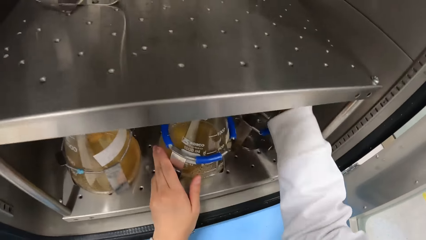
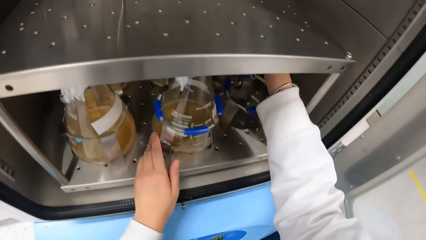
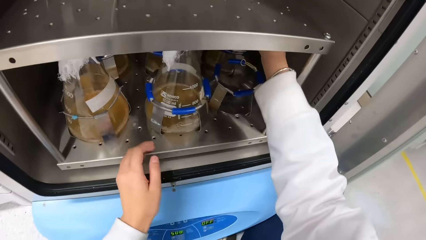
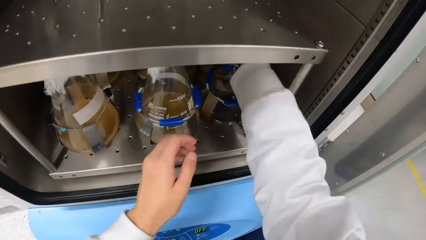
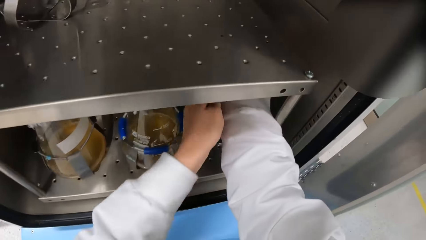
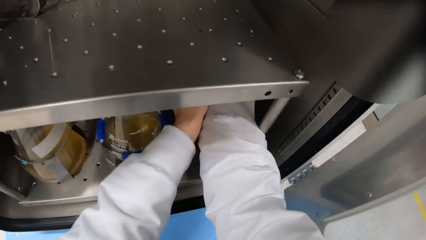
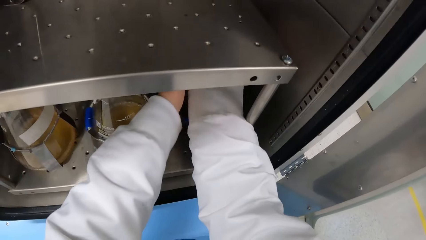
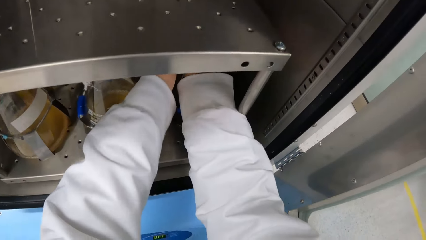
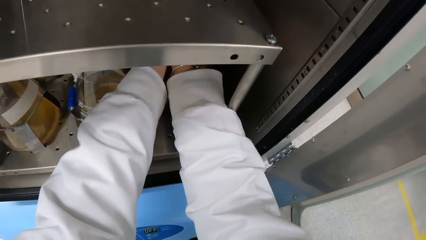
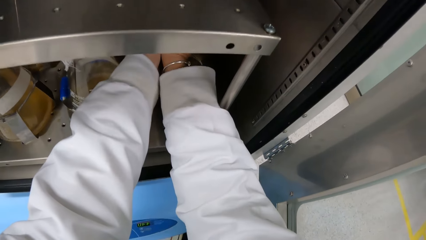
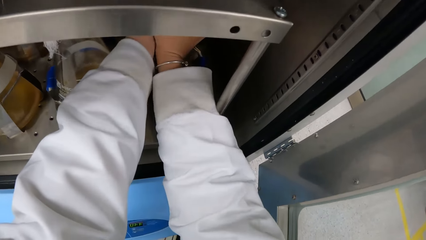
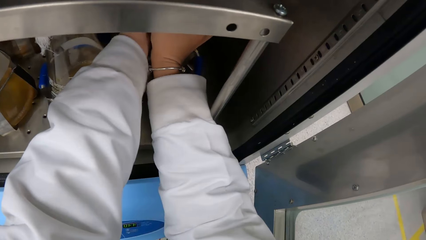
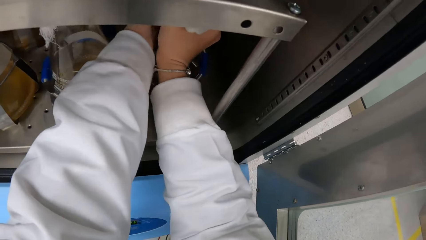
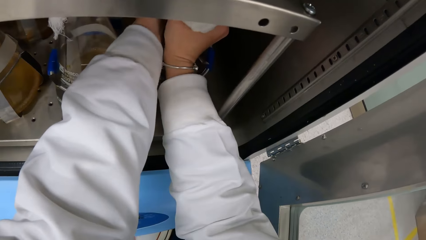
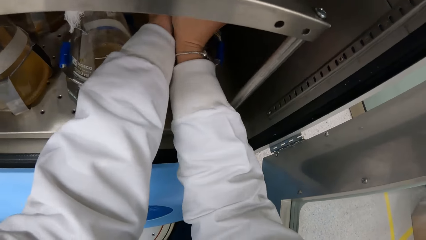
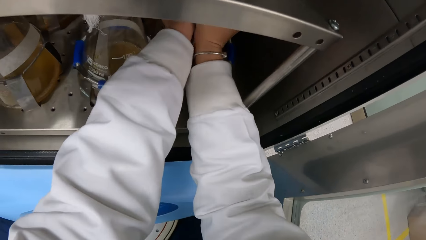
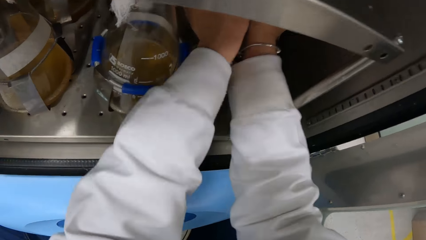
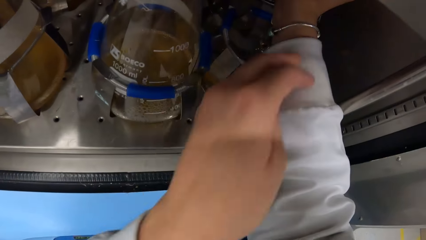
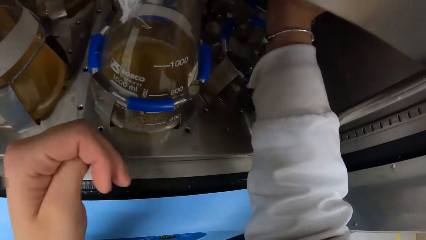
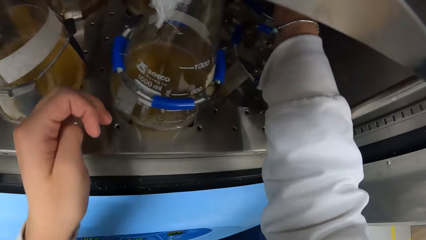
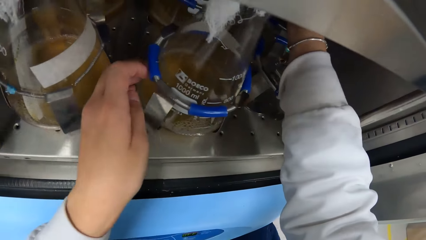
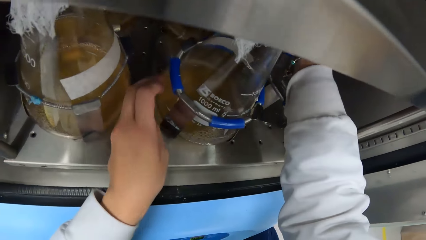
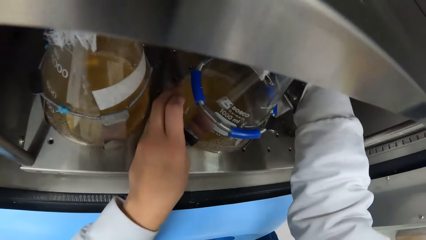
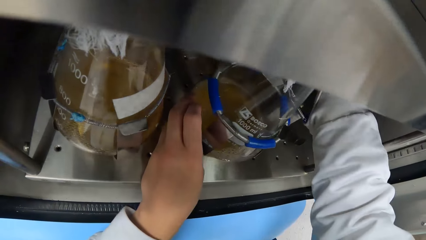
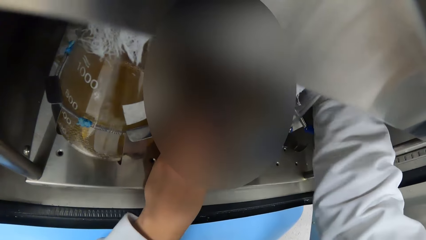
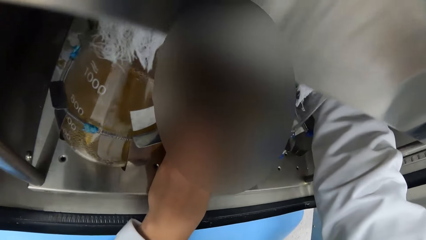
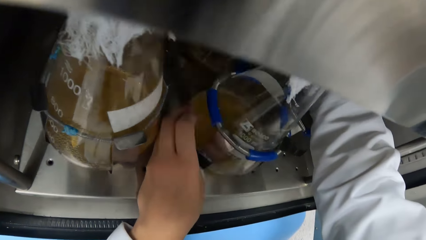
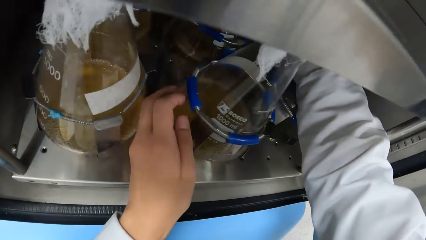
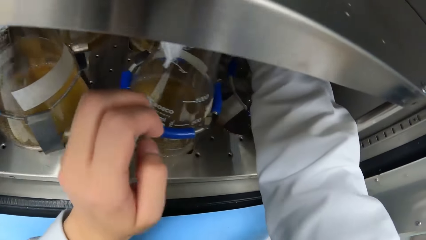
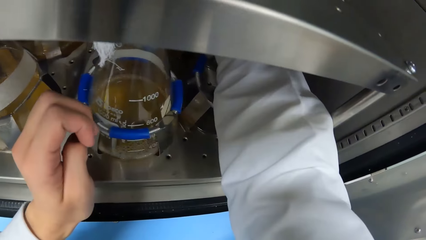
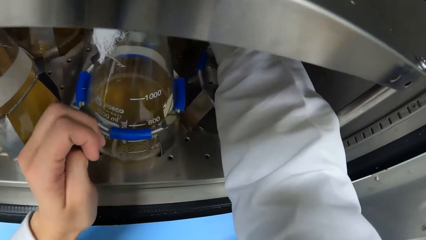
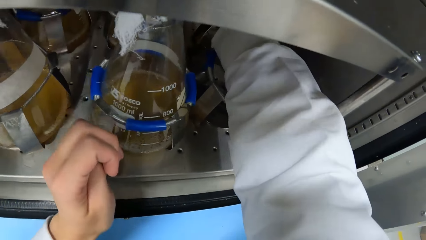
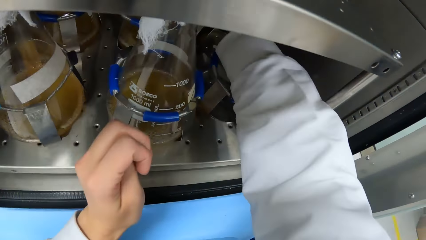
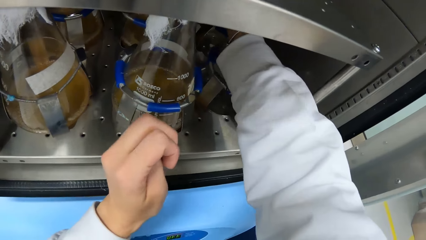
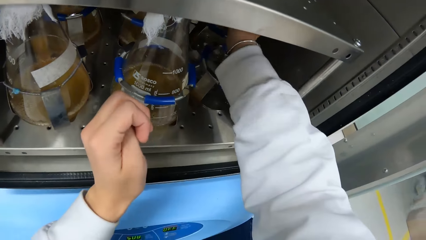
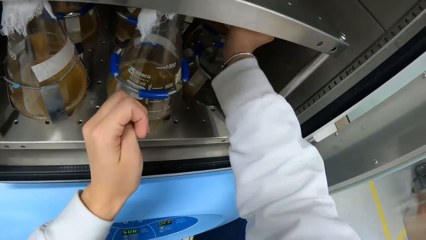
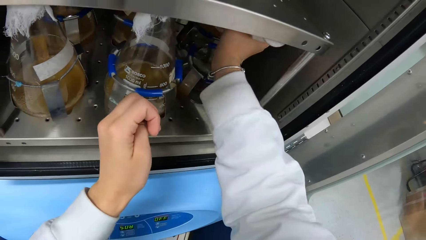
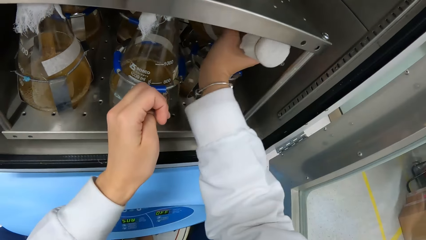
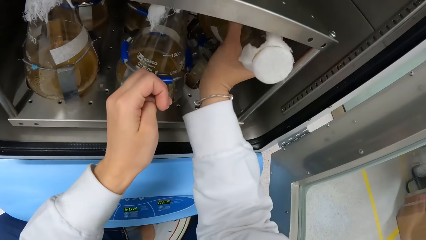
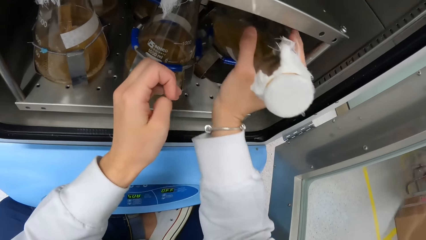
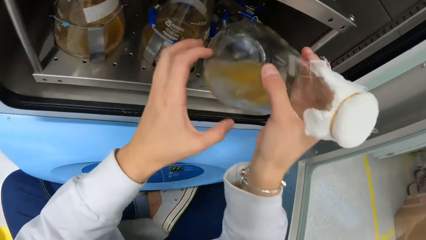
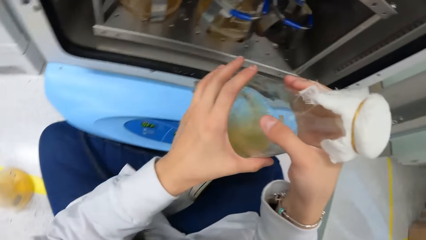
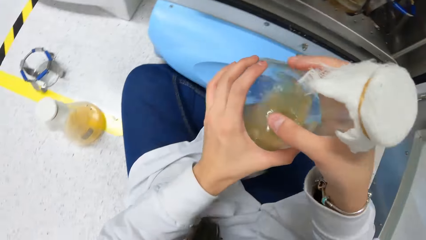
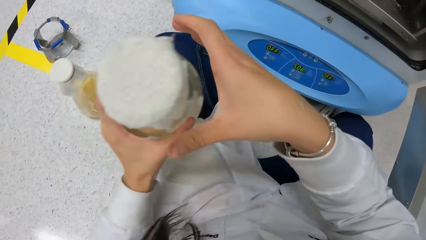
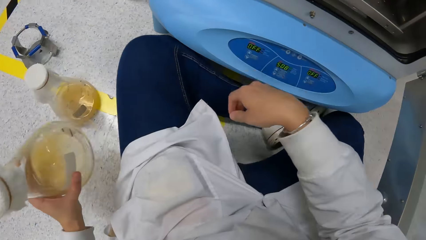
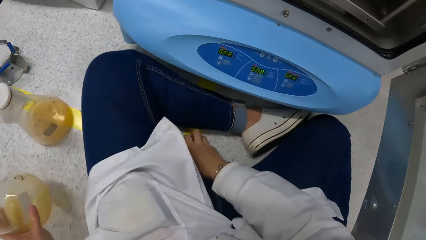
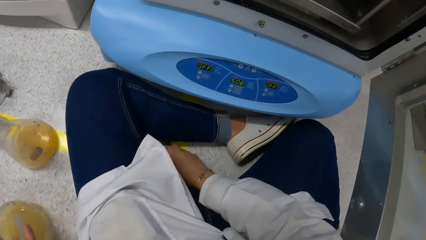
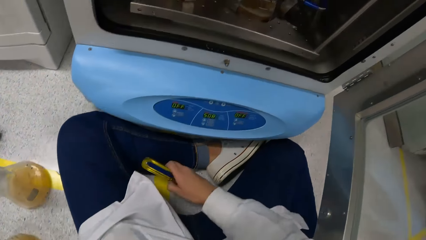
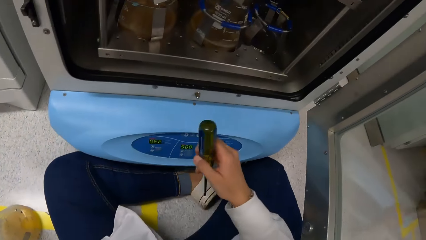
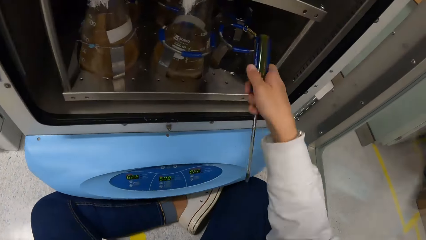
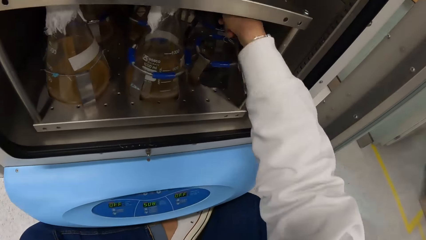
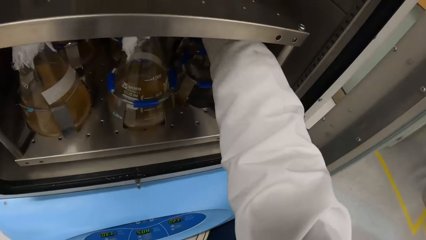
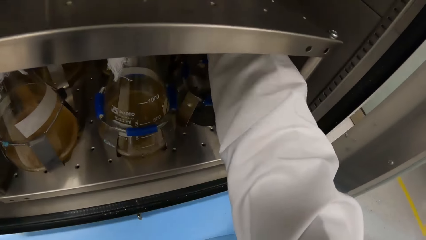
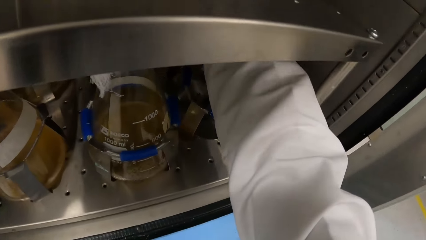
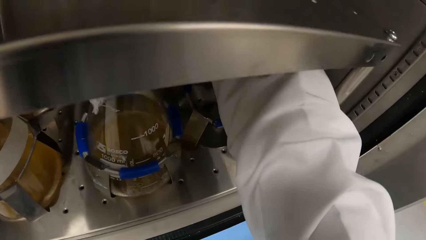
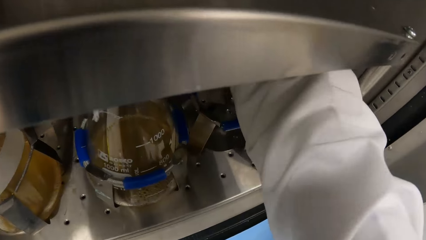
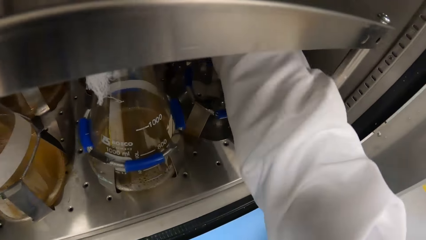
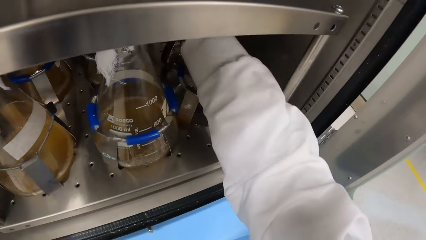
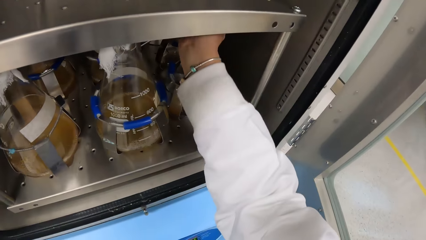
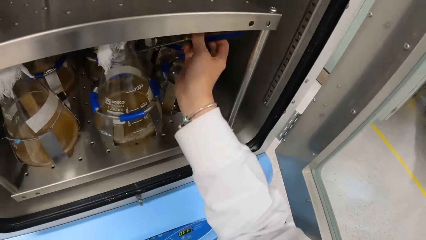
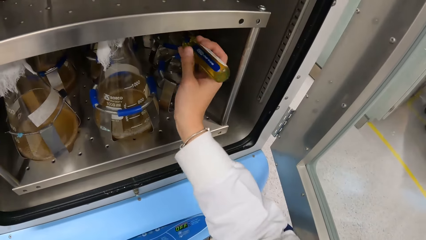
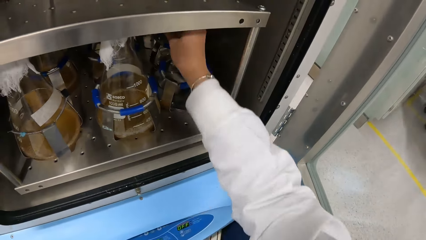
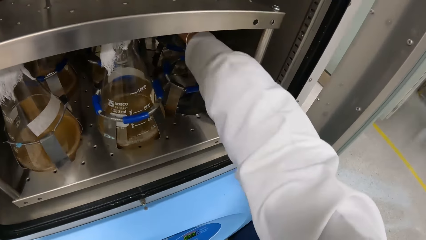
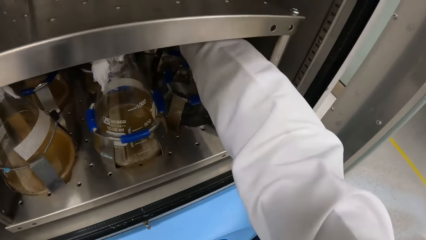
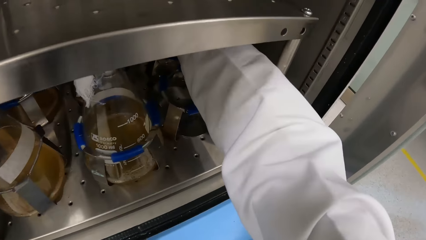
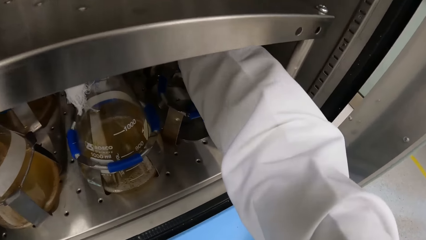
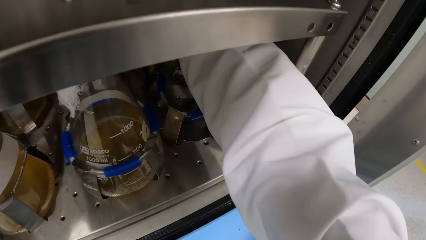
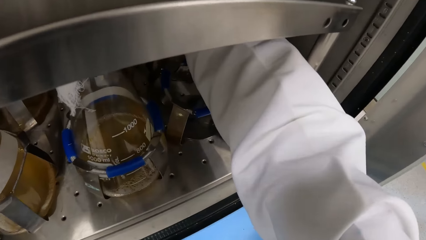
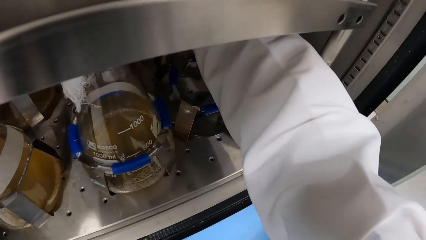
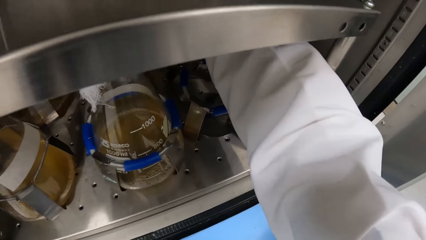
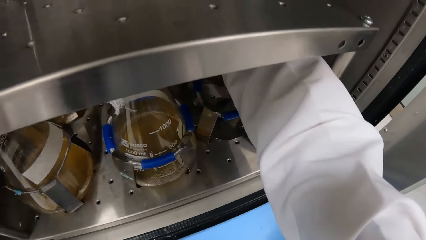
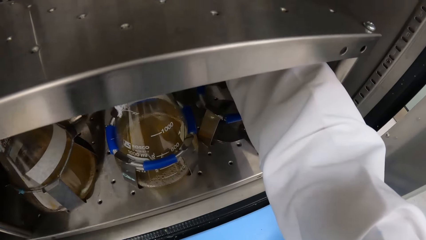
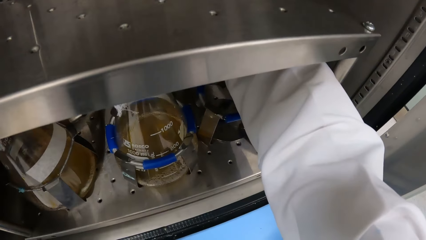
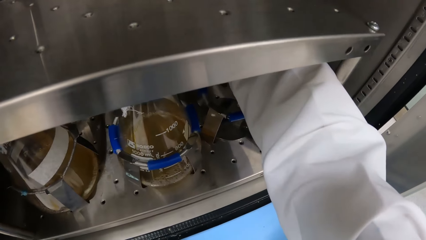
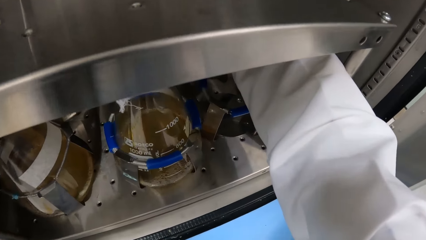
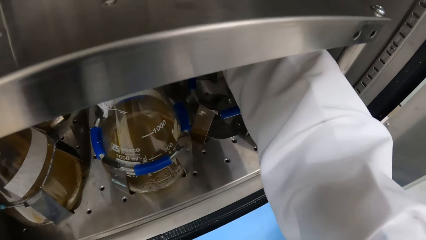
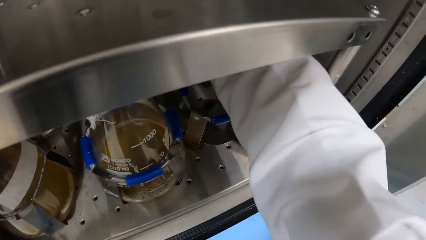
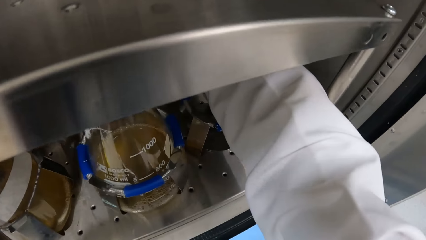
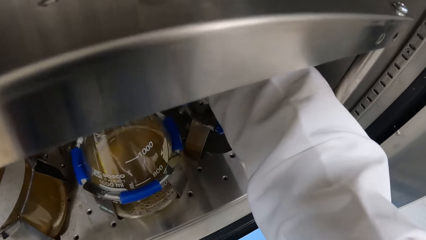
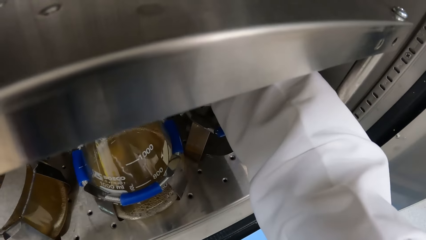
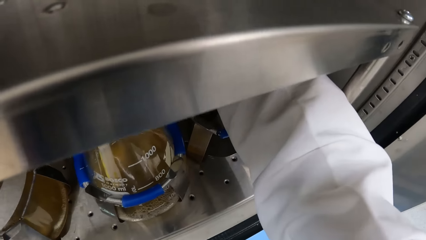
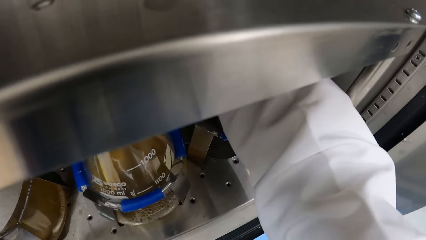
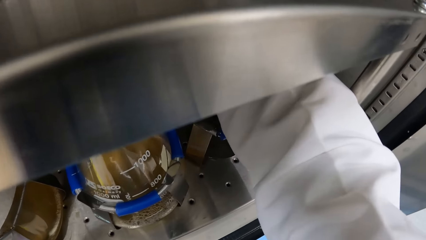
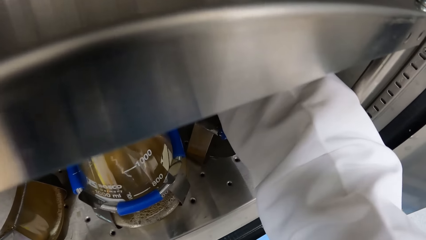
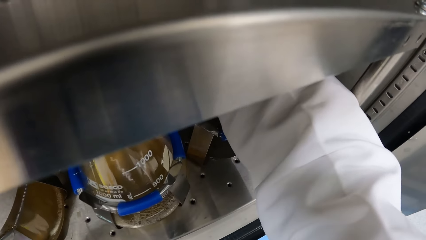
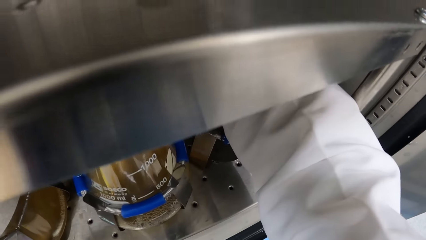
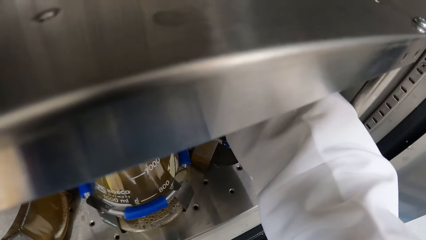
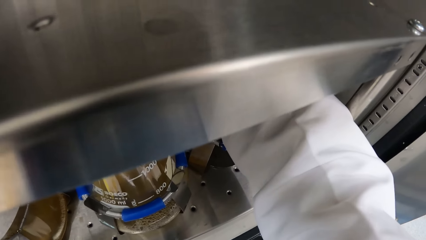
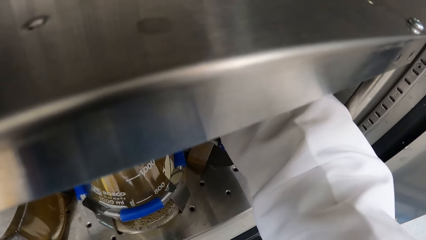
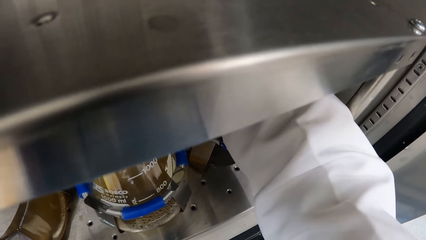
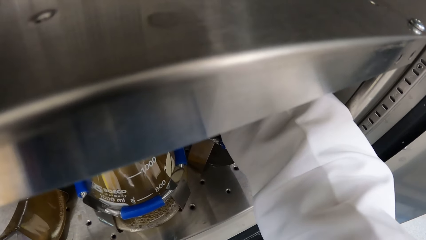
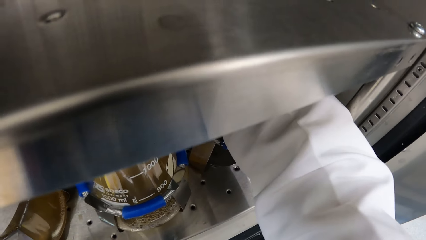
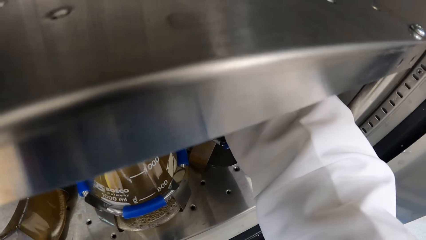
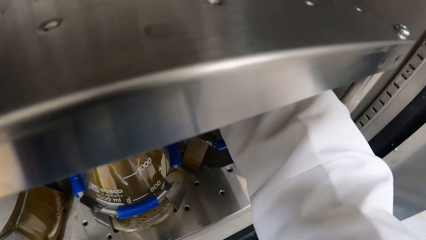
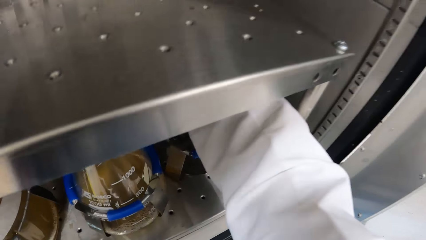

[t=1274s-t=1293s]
The camera wearer removes a conical flask from the incubator shaker machine with his right hand. He drops the conical flask on the floor with his left hand. He takes the screwdriver from the floor with his right hand.
